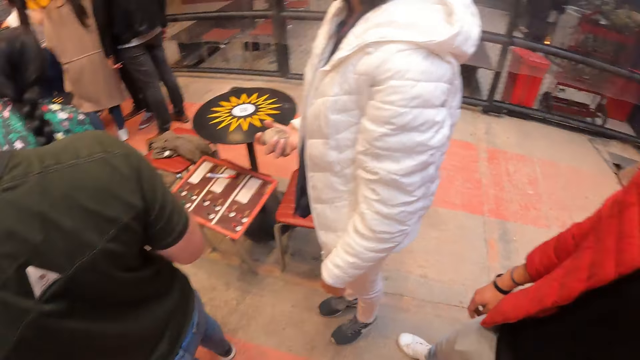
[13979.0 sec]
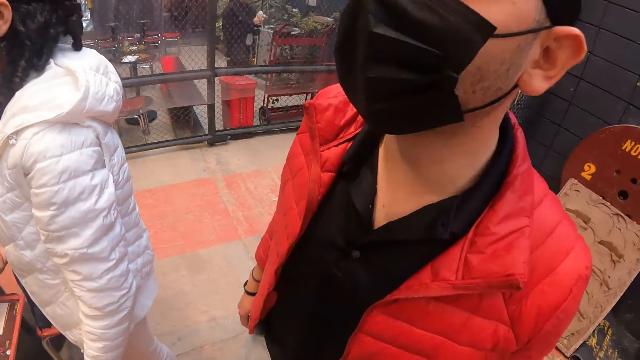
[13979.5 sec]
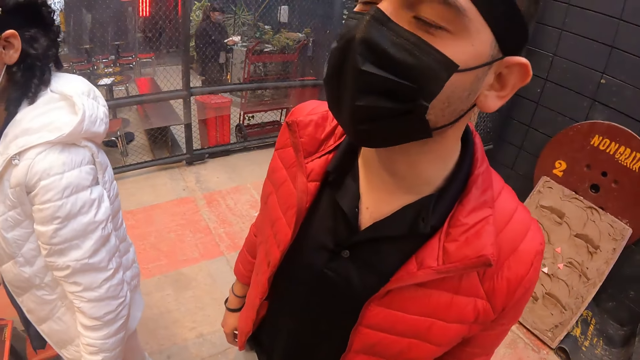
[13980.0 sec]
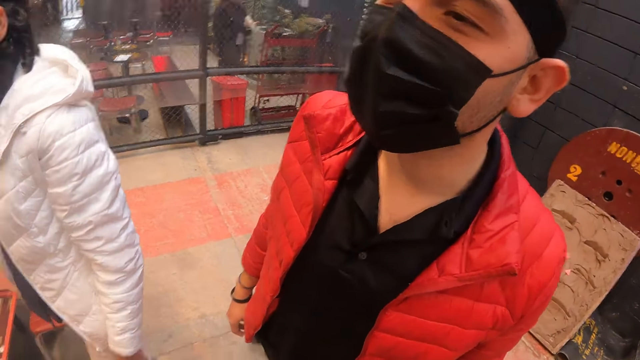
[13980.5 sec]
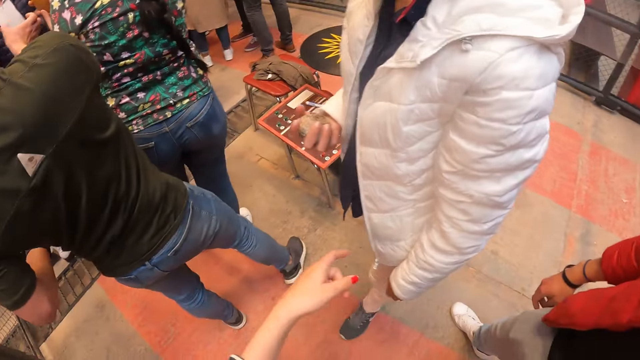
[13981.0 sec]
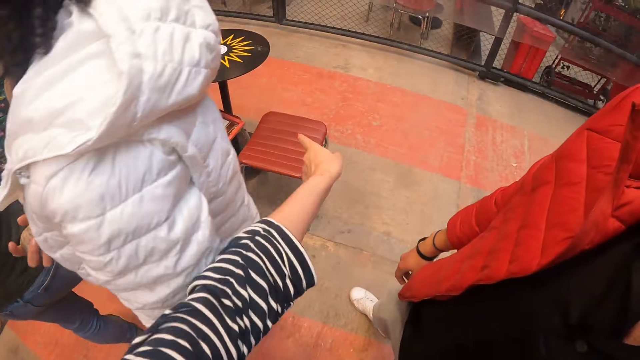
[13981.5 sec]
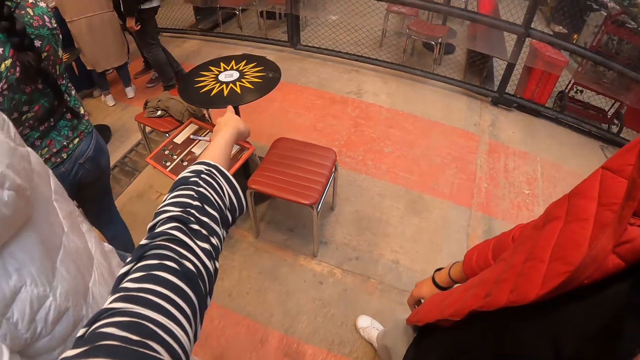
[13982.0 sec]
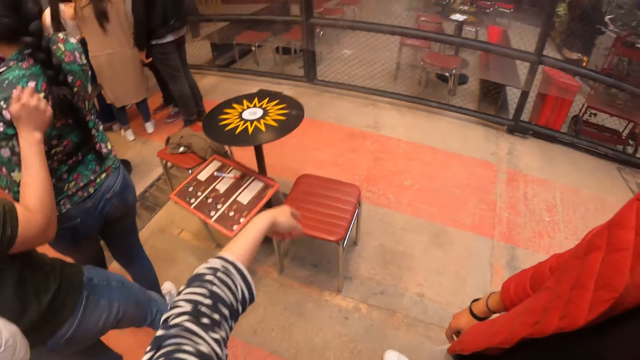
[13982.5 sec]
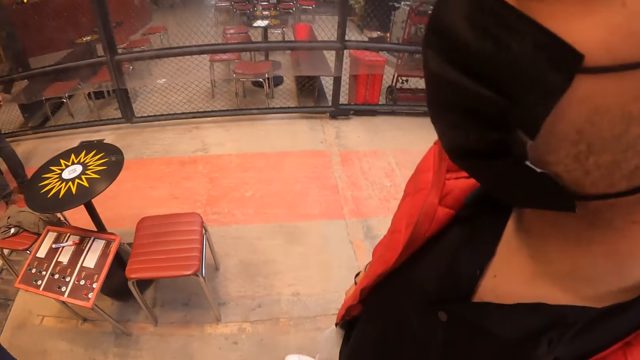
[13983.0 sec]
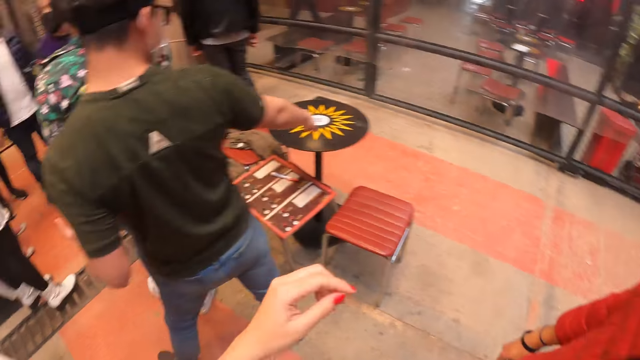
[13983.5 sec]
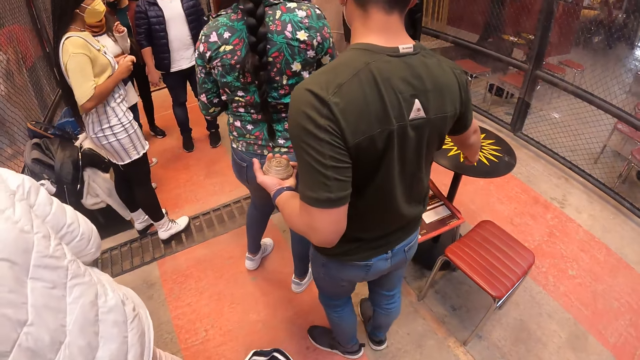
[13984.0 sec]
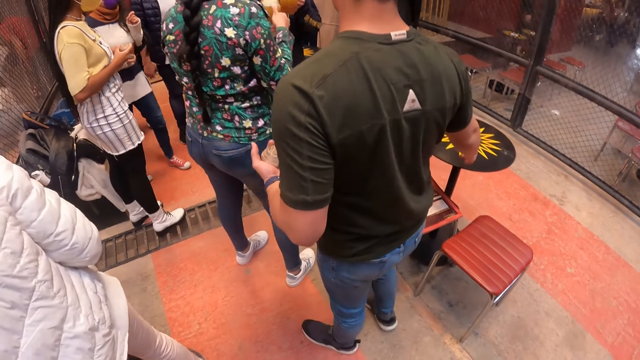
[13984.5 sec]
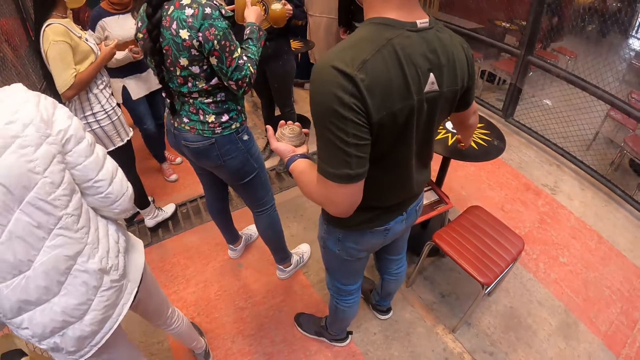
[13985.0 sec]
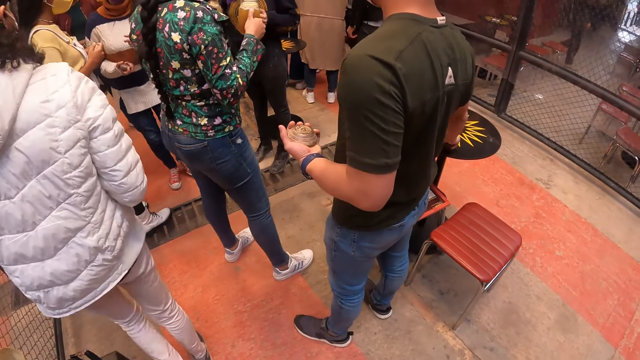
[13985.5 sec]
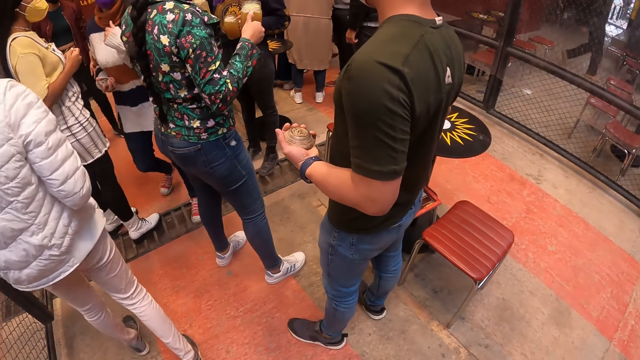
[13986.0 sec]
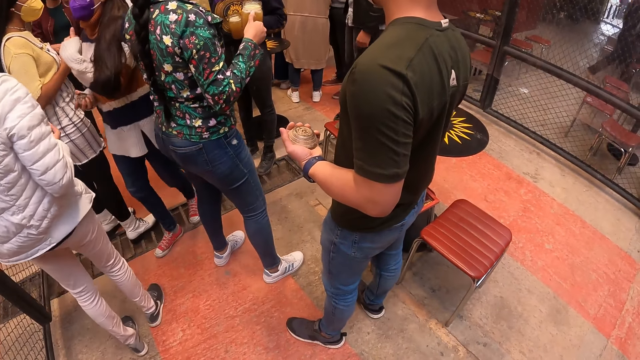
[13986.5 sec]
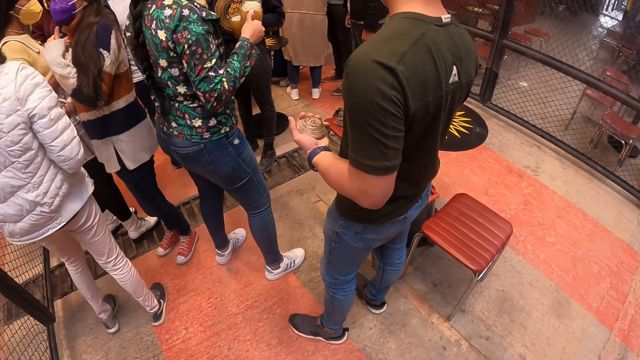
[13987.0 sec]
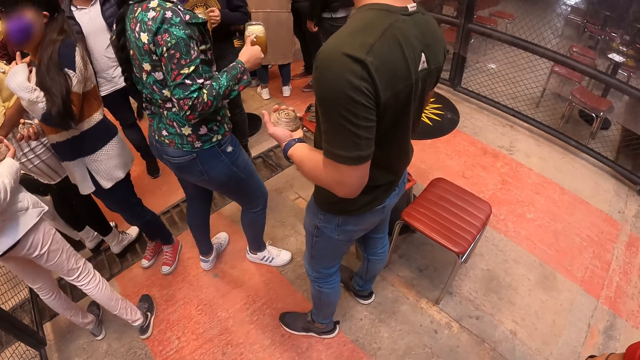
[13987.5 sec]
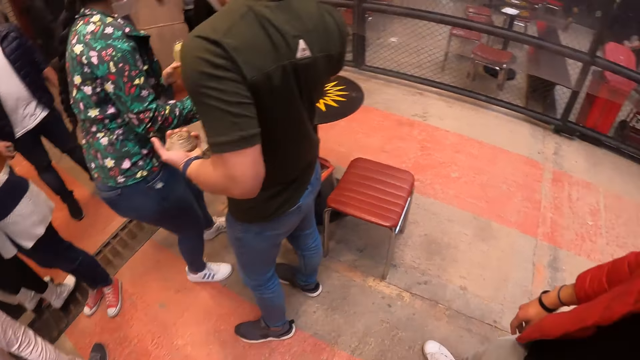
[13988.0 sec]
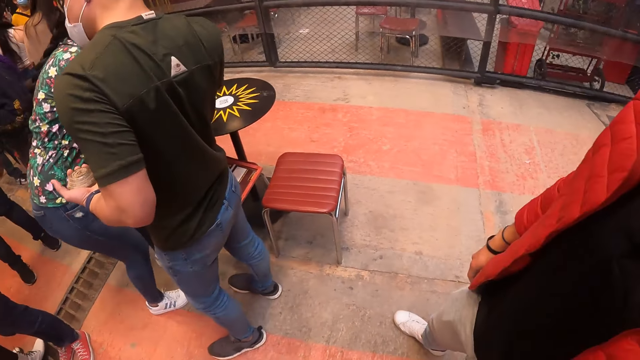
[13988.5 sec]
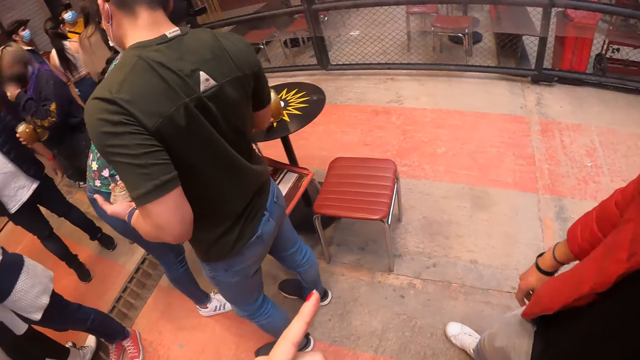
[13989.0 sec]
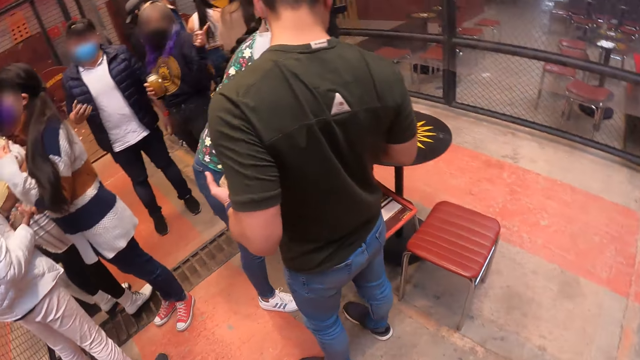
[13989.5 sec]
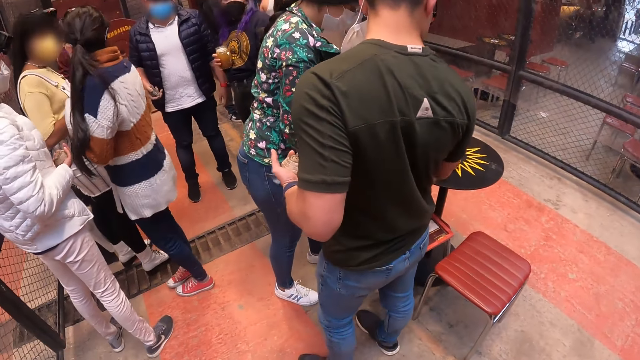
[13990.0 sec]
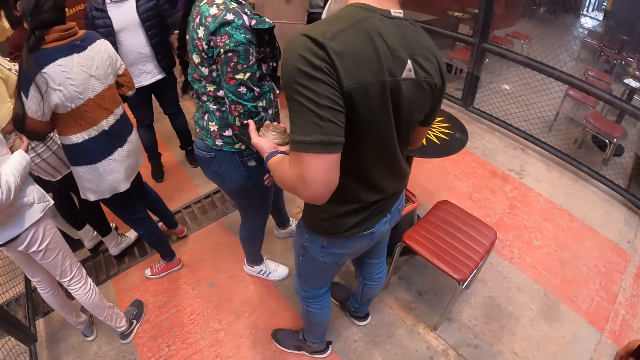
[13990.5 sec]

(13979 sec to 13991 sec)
The camera wearer points his hand on the table. The first woman holds a cup of smoothie in her right hand. Another woman holds a cup of smoothie in her left hand and holds a cup of juice in her right hand. A third woman collects the cup of juice in the second woman's right hand with her left hand. The first woman drops the cup of juice in her left hand and the cup of smoothie in her right hand on the table in the game center. The second woman holds the cup of smoothie in her right hand.

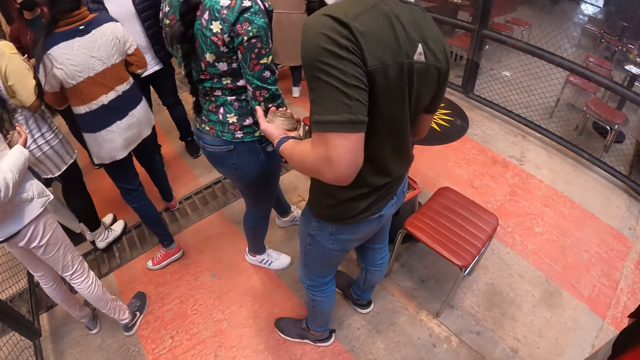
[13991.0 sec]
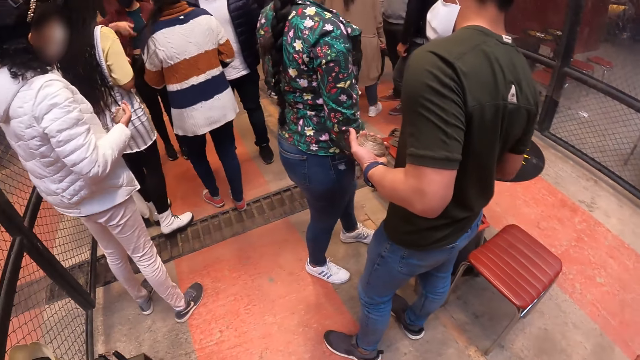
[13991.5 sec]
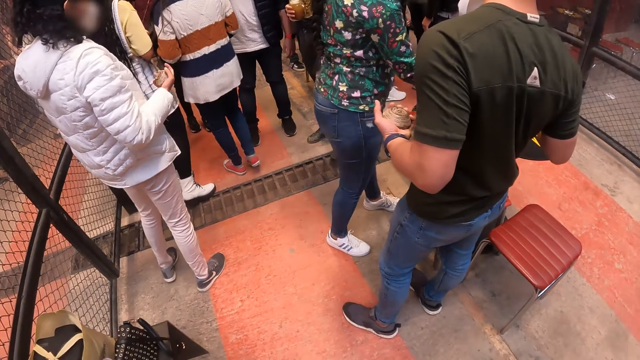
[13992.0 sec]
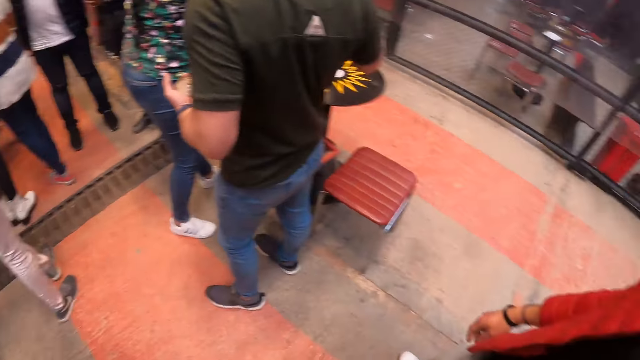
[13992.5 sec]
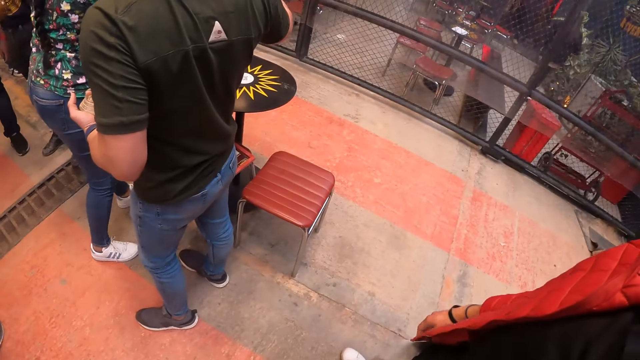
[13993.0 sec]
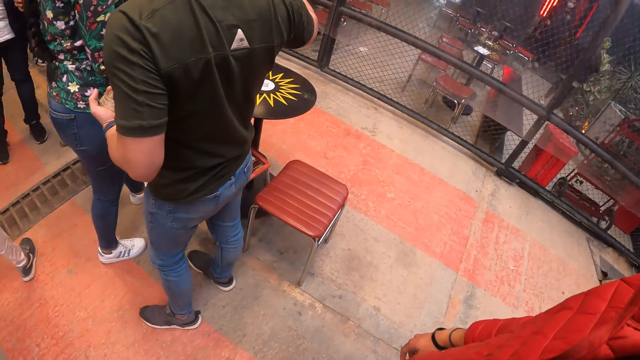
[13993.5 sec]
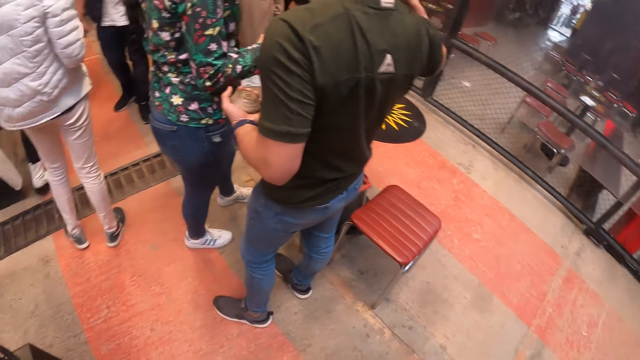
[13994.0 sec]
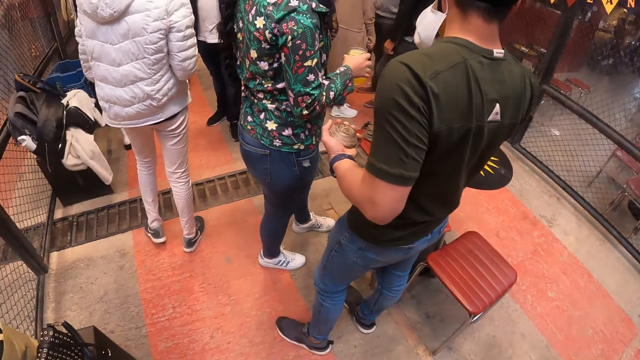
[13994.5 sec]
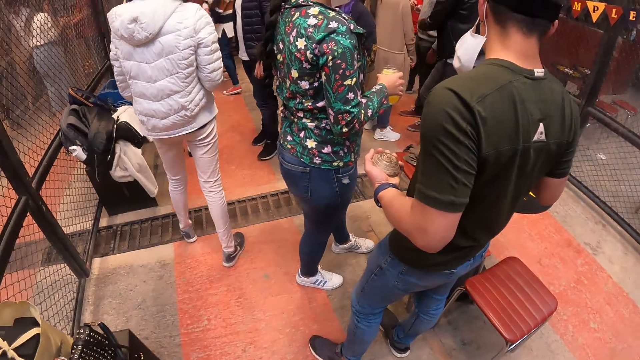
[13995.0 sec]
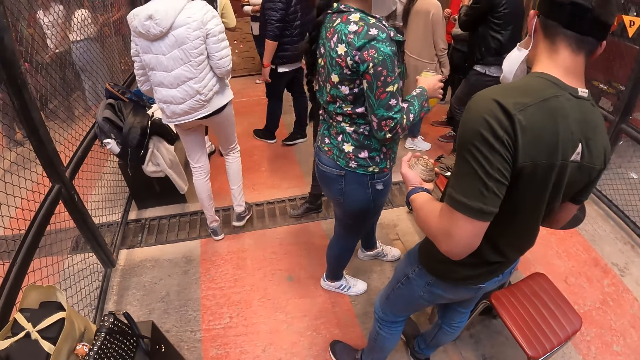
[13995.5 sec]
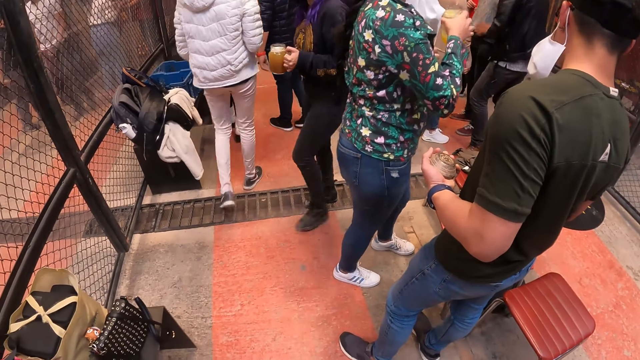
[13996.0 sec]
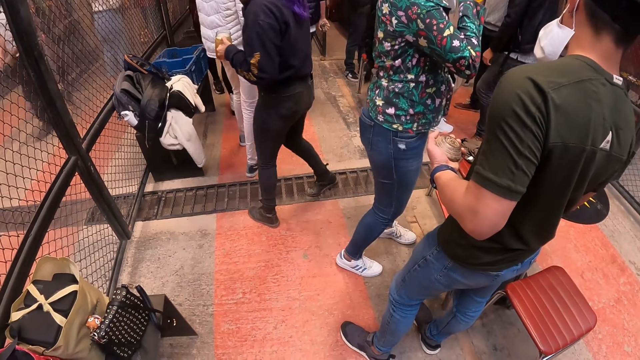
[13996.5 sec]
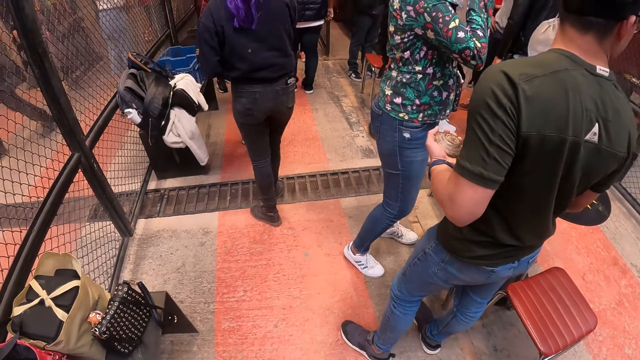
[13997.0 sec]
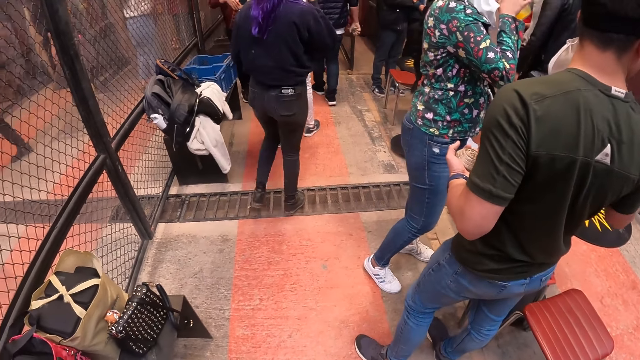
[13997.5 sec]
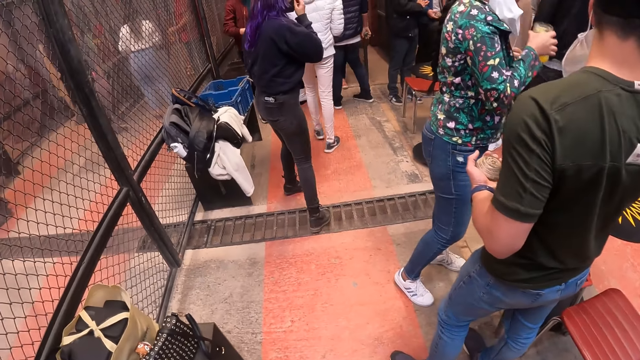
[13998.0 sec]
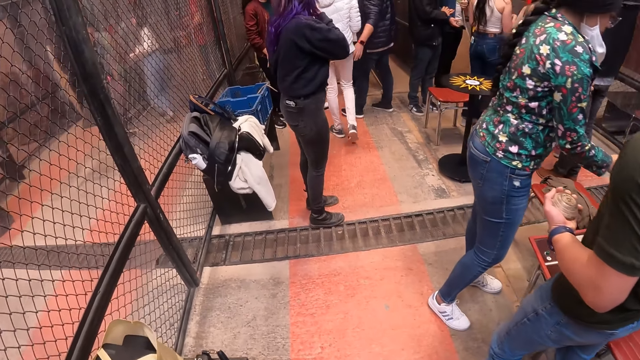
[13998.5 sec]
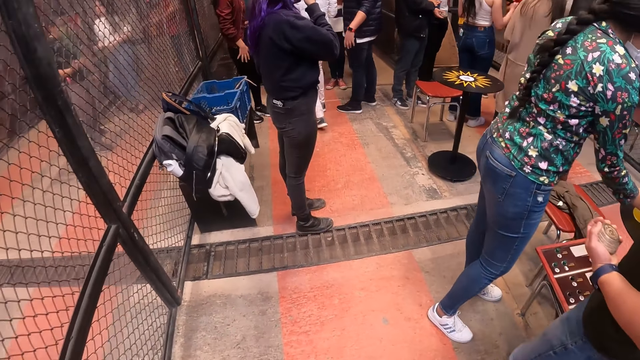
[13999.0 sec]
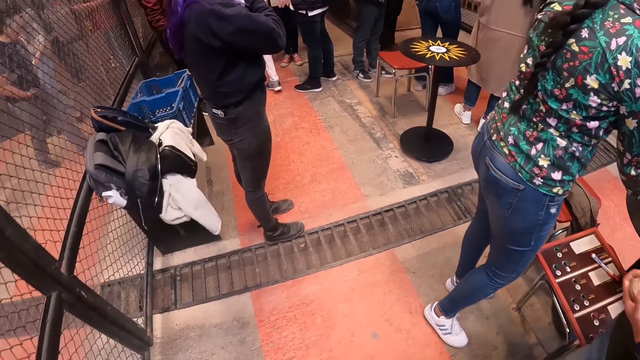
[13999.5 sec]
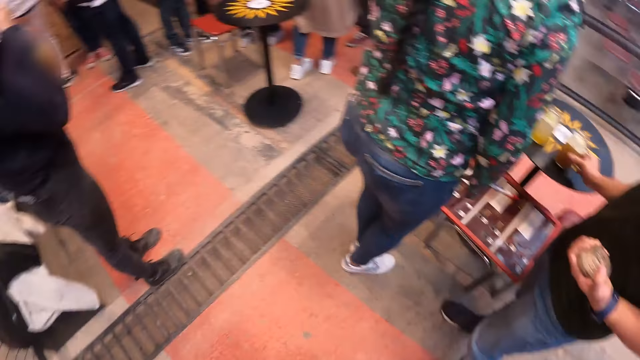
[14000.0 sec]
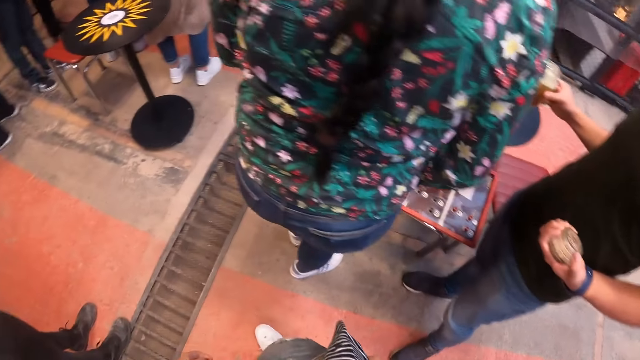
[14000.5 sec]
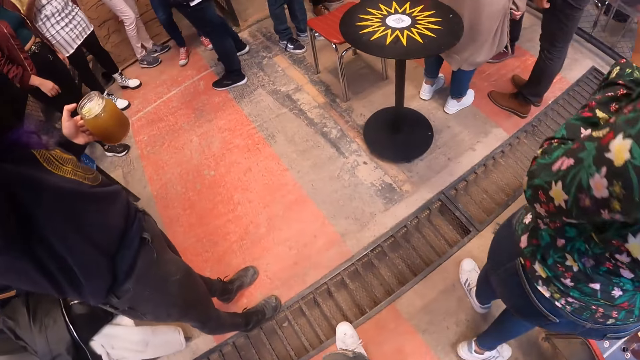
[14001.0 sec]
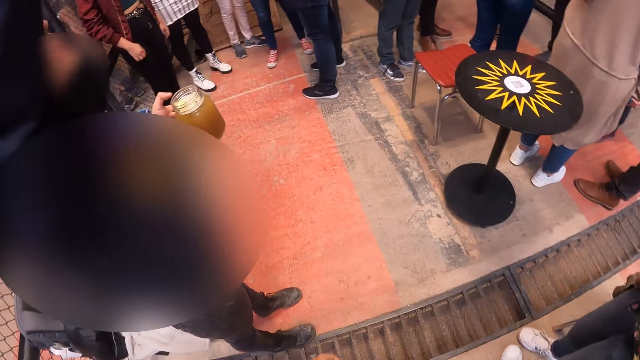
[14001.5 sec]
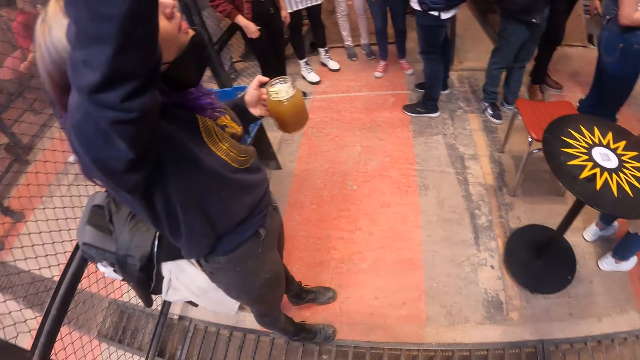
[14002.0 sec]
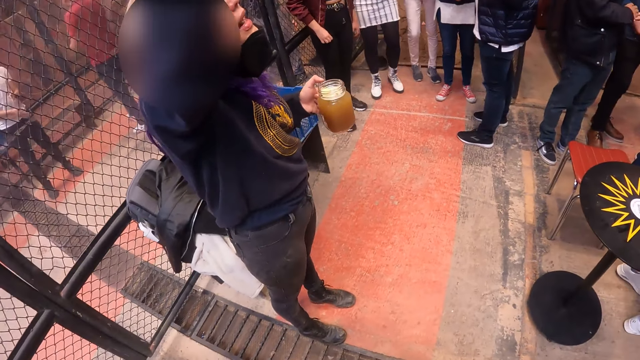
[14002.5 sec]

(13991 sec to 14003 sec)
The first woman picks up the cup of juice from the table in the game center with her right hand. The second woman passes the cup of smoothie from her right hand to her left hand. The first woman drinks from the cup of juice in her right hand. The second woman instructs the group of people.
